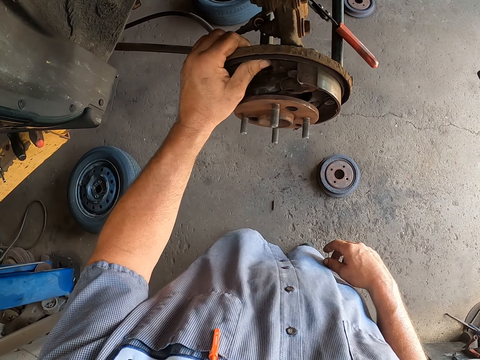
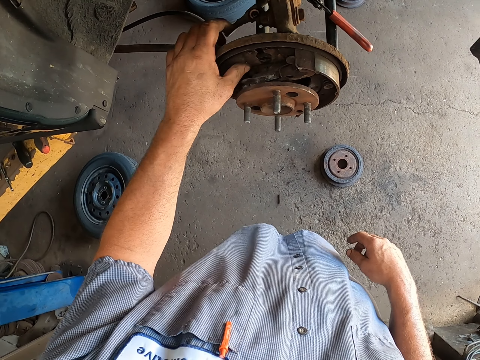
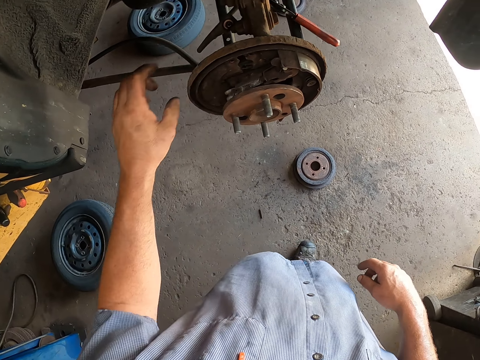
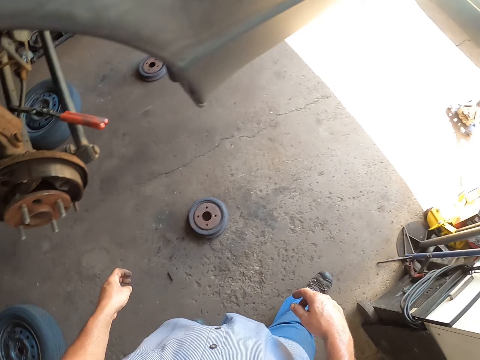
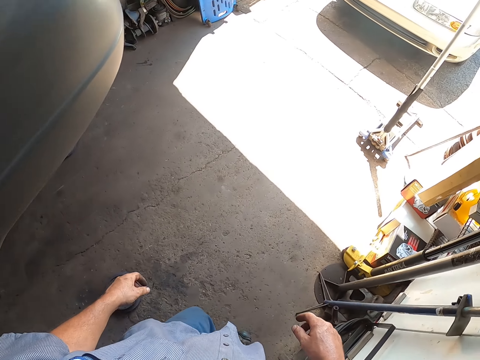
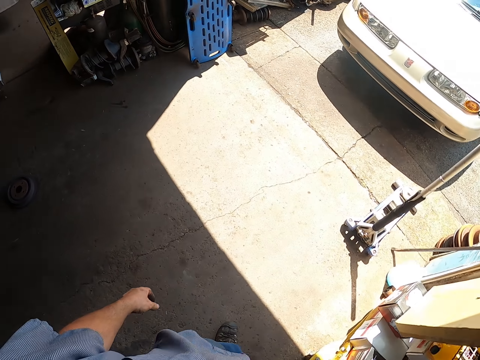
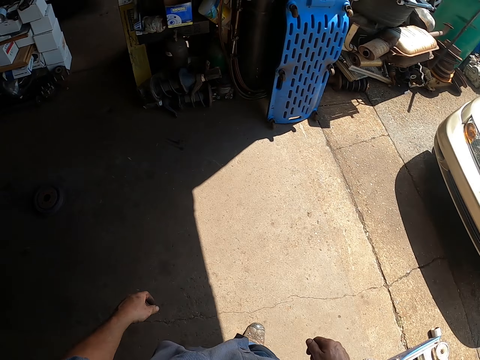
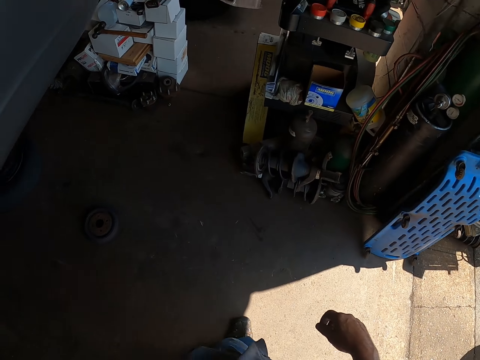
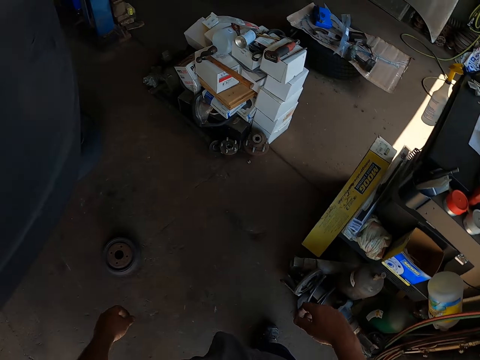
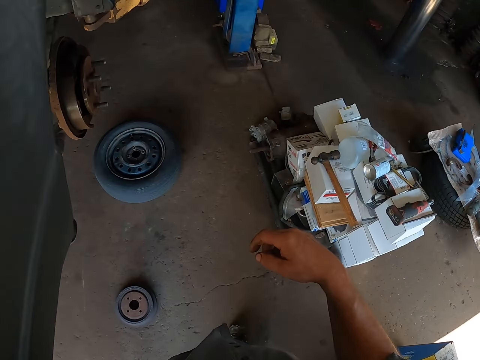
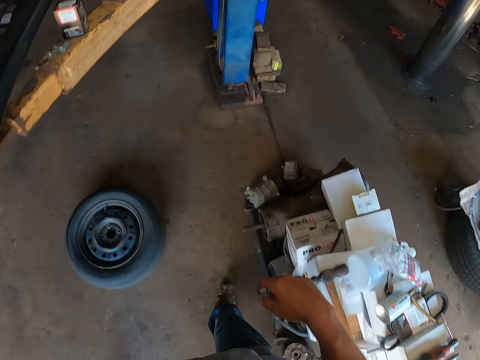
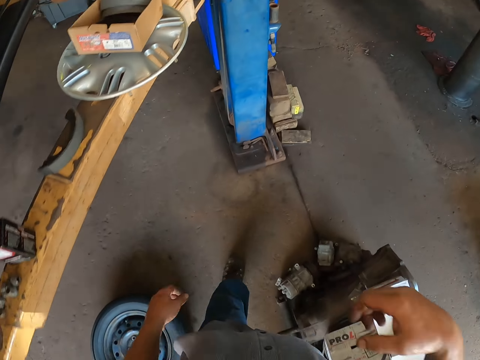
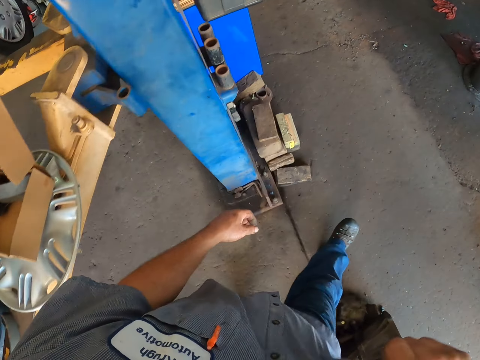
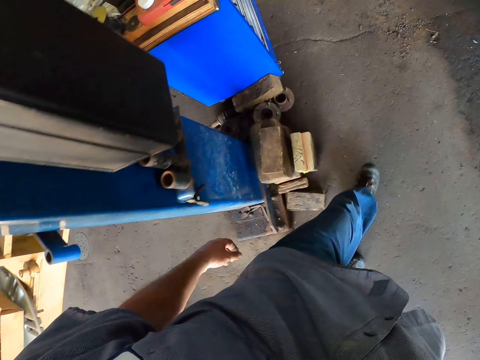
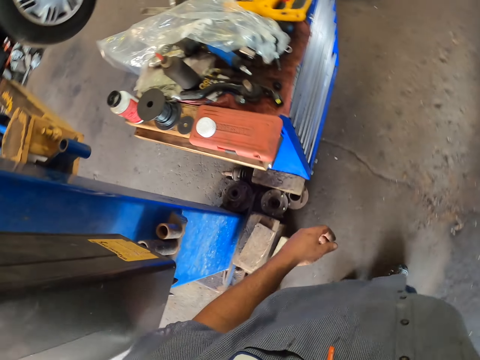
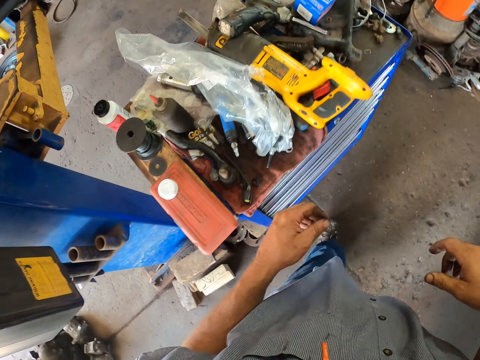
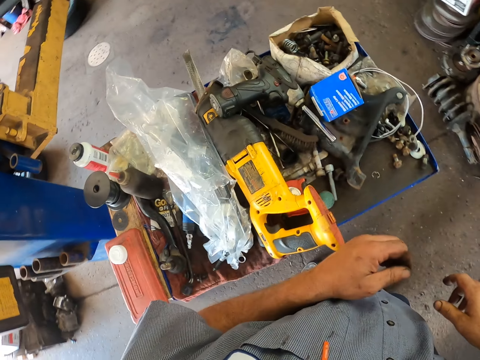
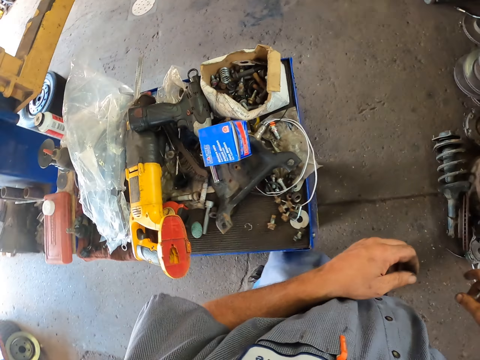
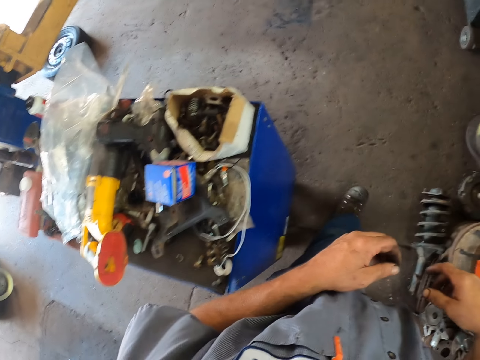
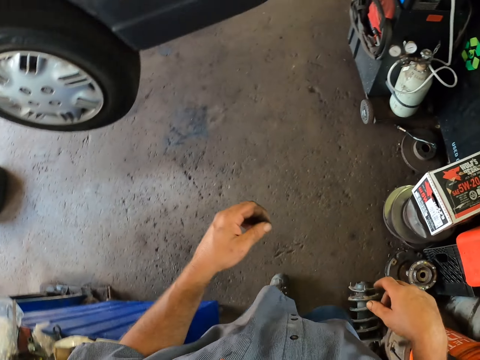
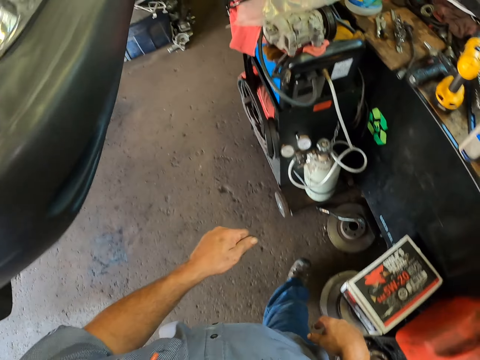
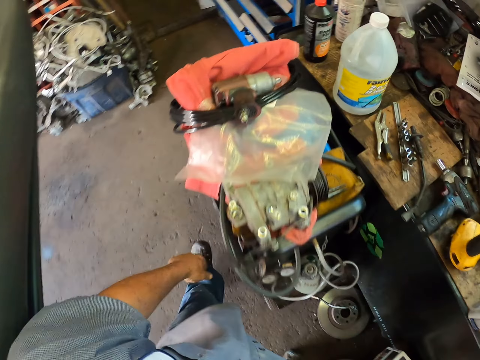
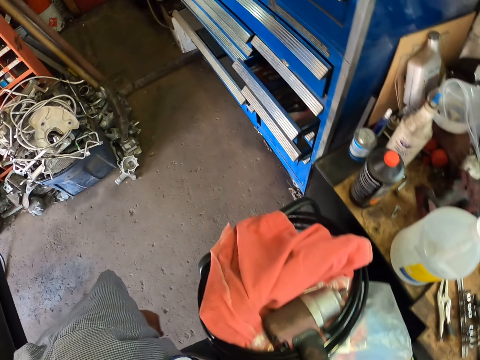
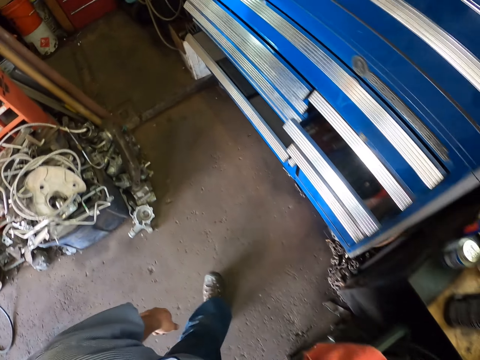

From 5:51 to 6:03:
The camera wearer adjusts the wheel hub. They hold the wheel. They walk around the garage.

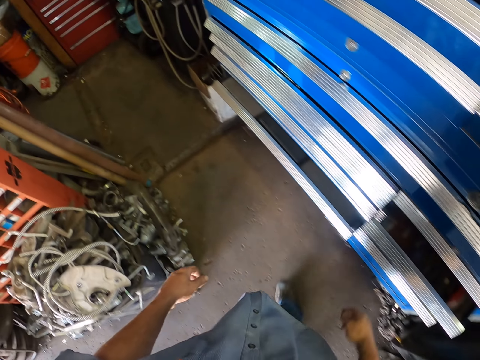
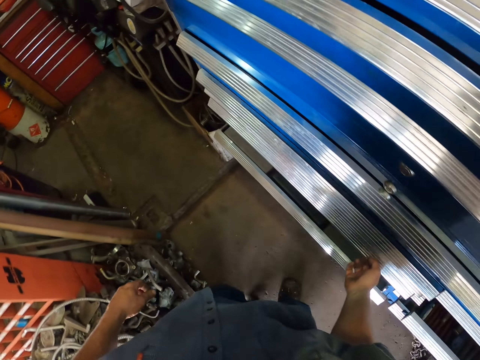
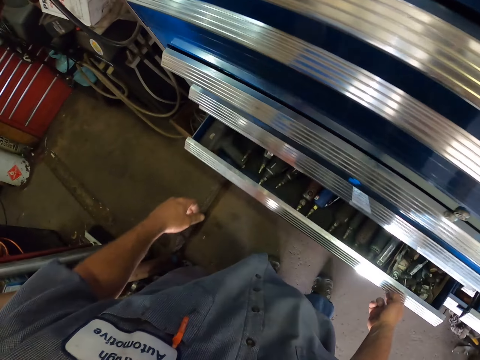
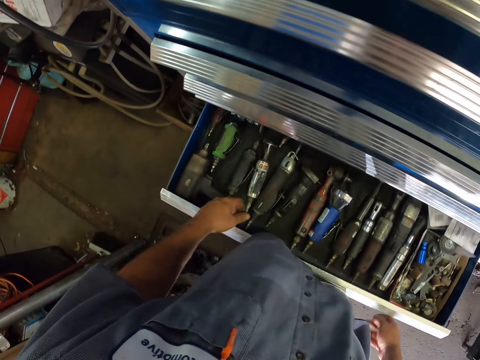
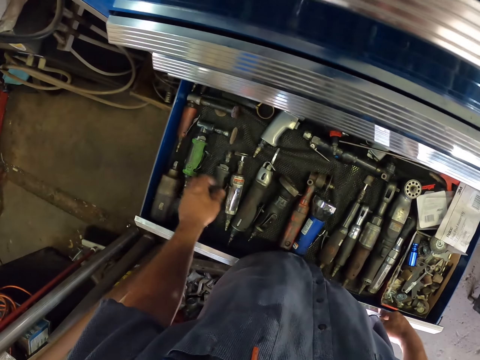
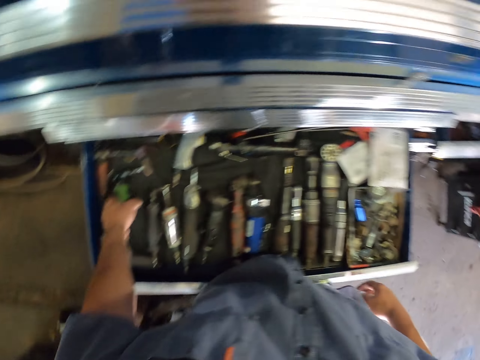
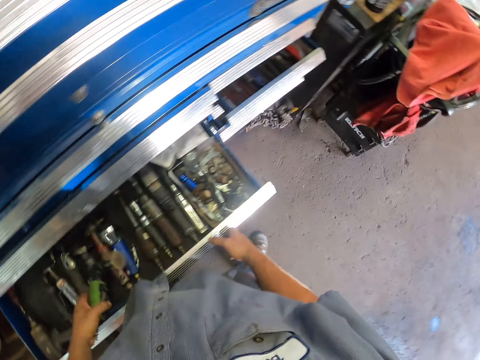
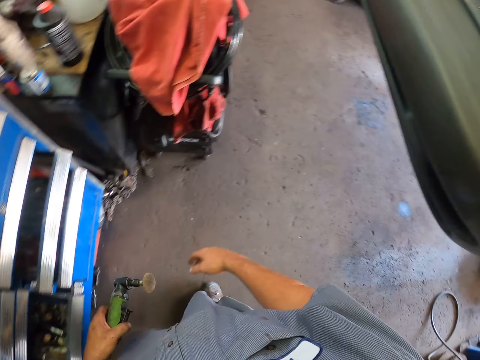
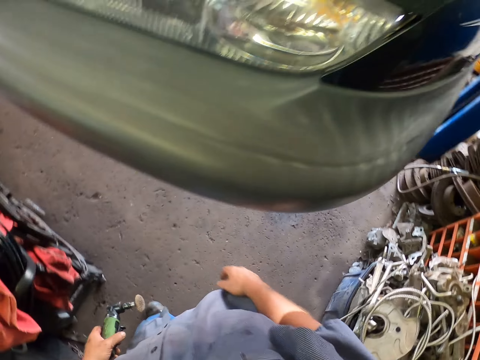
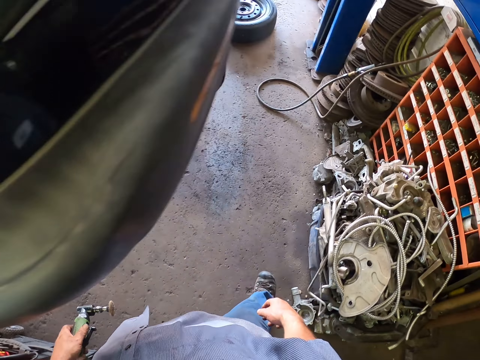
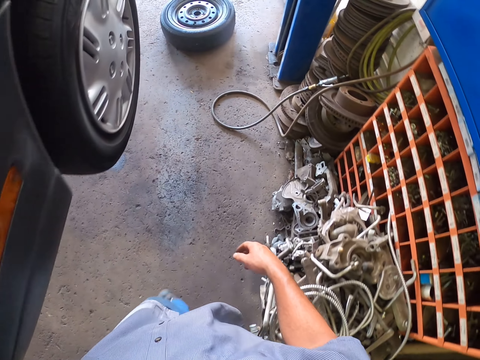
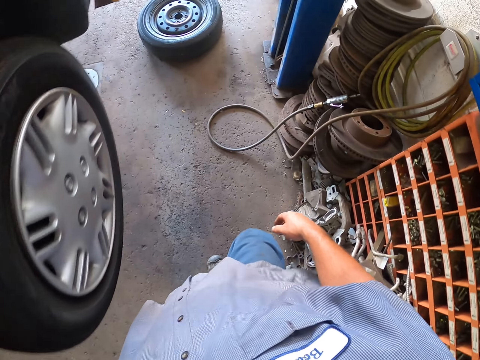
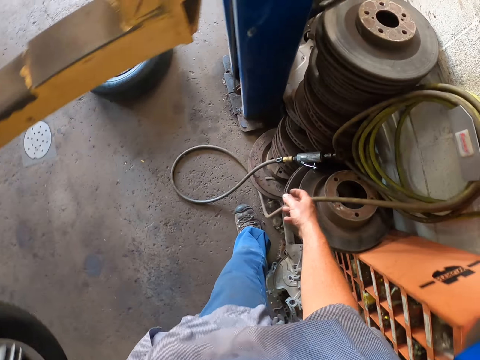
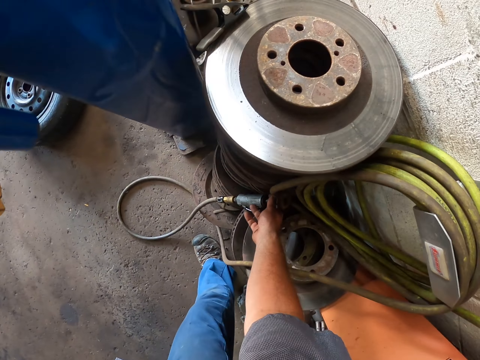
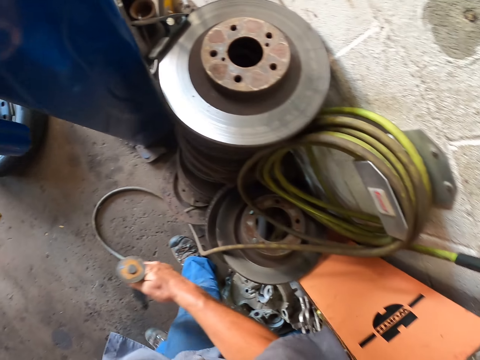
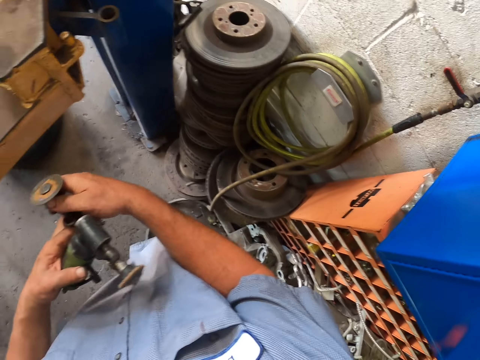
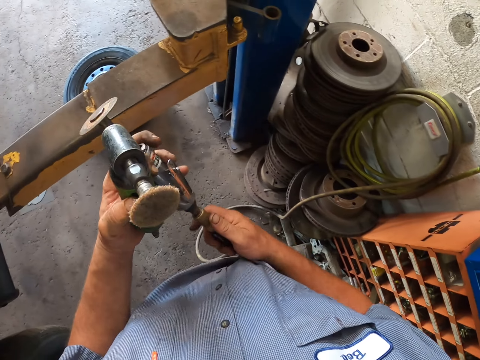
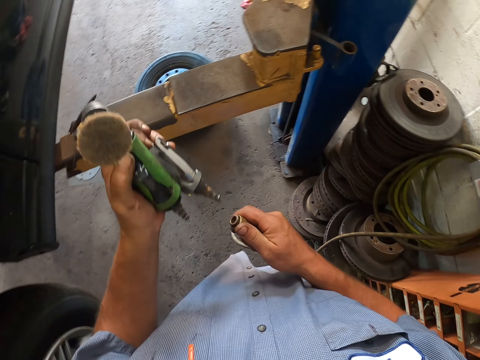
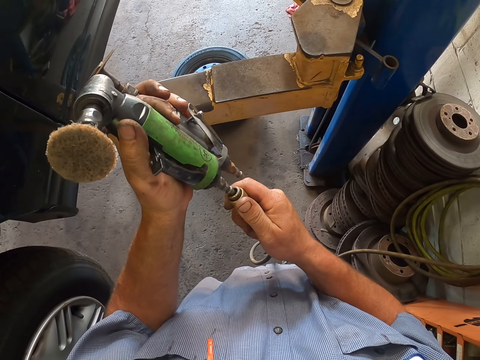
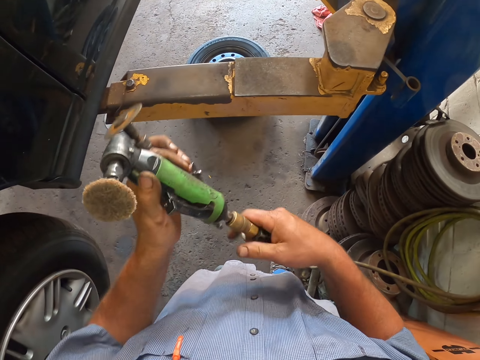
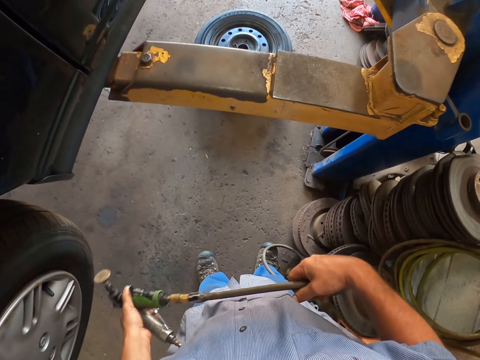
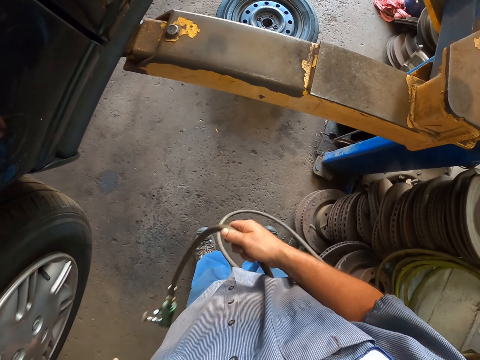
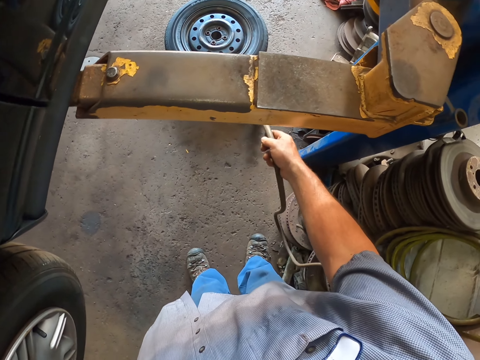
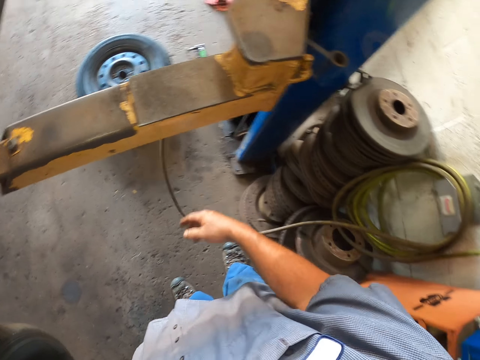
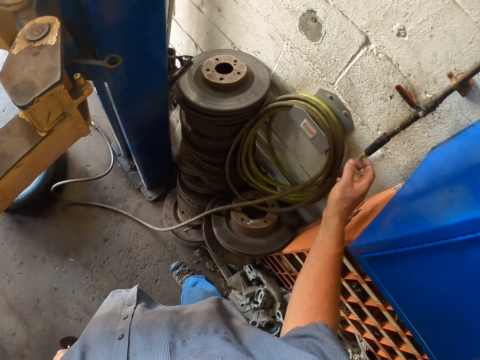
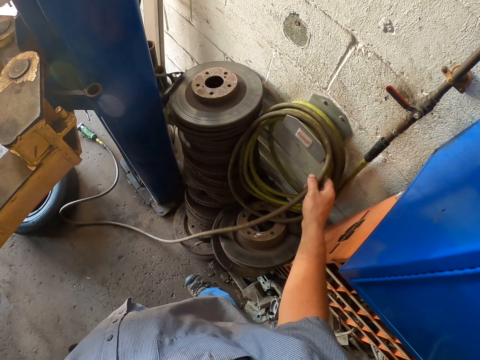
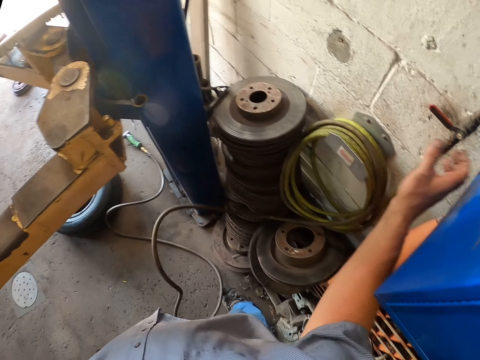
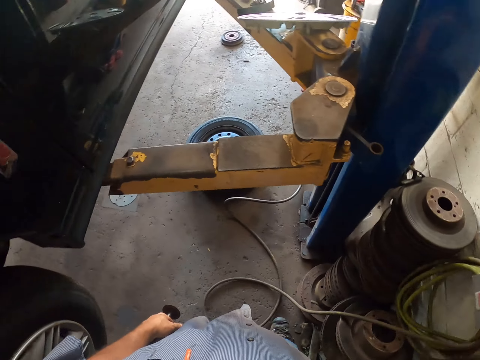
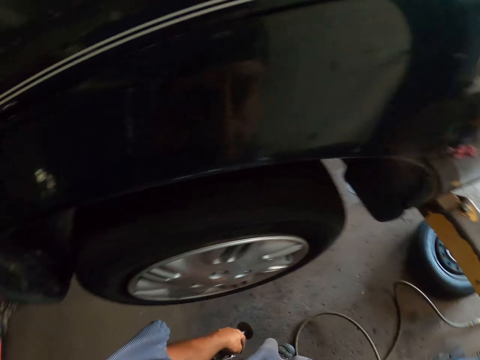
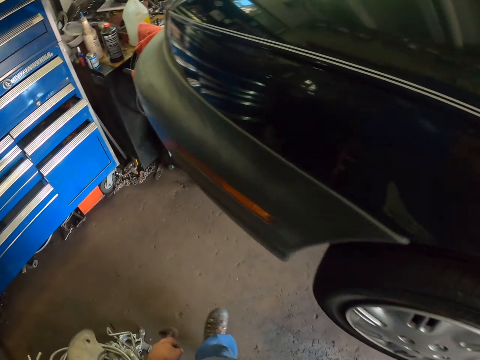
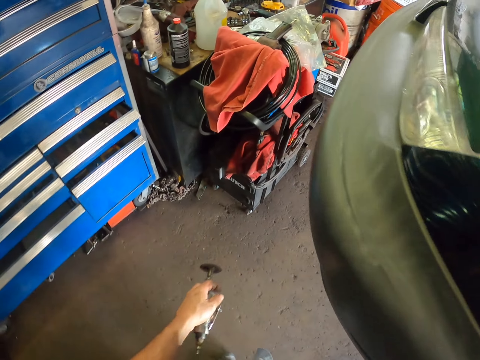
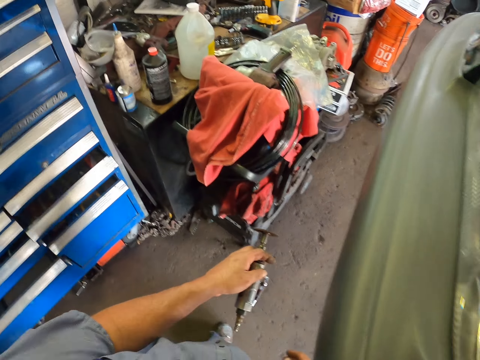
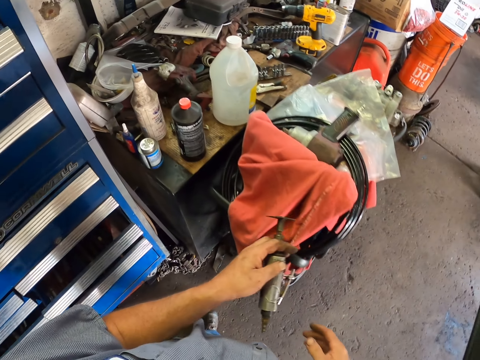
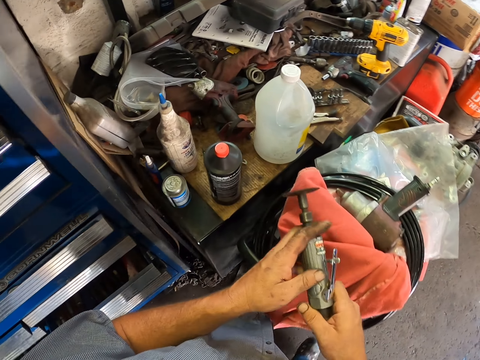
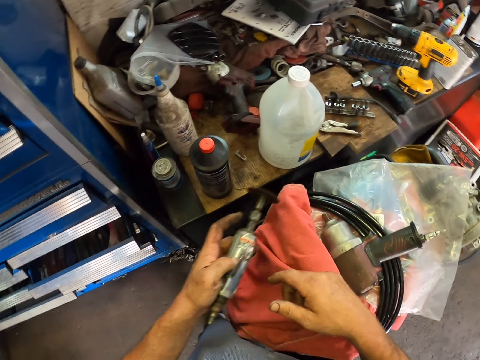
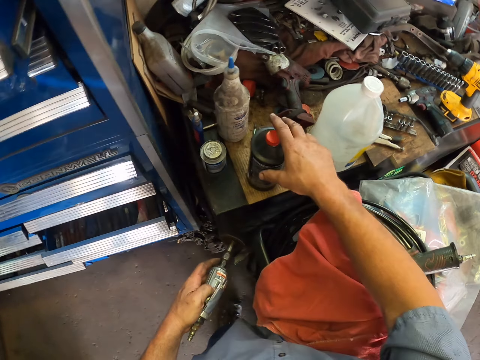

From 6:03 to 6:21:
The camera wearer opens the drawer. He picks up the car wheel cleaner or sander with his left hand. He closes the drawer. He walks around the garage. He picks up the pipe. He connects the car wheel cleaner with the pipe. He drops the car wheel cleaner on the floor. He unfolds the pipe. He pulls the pipe. He walks around the garage.
